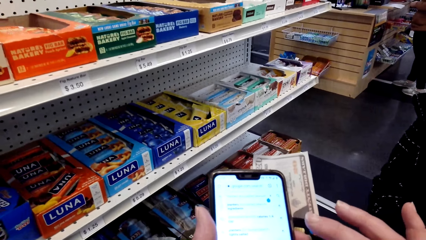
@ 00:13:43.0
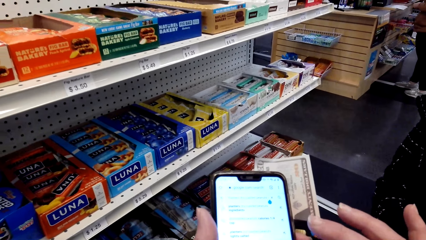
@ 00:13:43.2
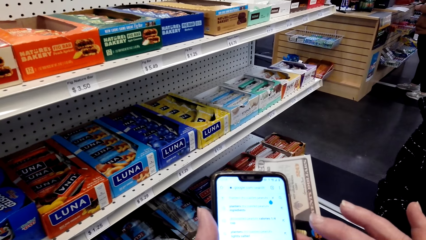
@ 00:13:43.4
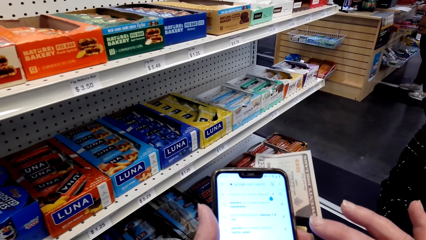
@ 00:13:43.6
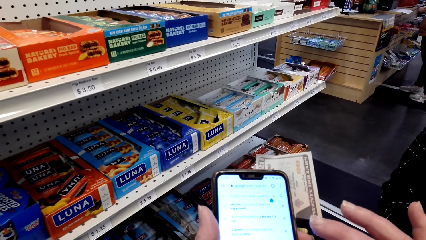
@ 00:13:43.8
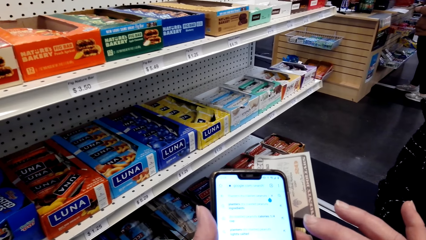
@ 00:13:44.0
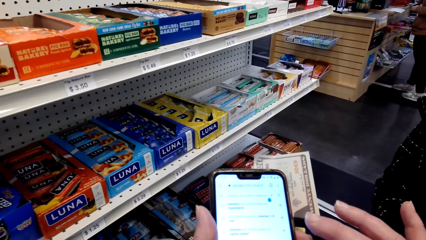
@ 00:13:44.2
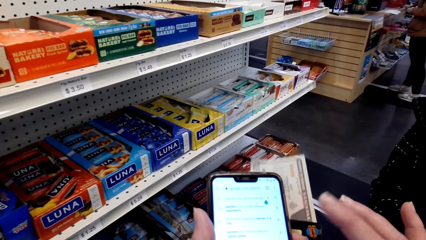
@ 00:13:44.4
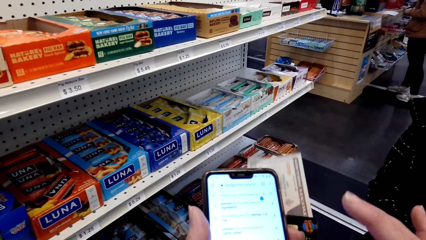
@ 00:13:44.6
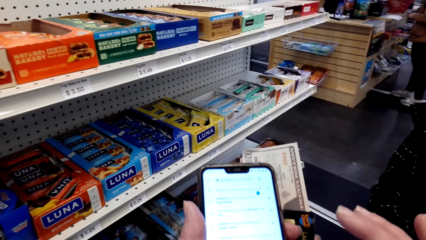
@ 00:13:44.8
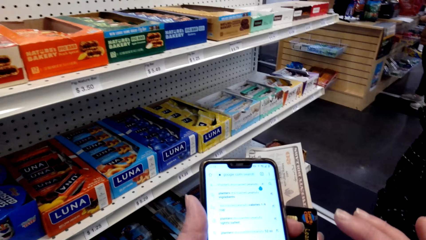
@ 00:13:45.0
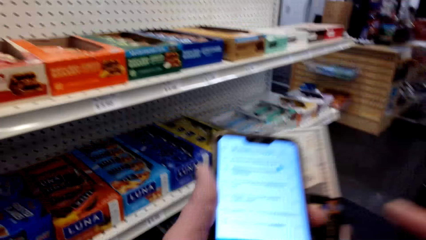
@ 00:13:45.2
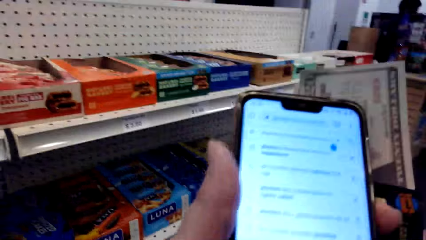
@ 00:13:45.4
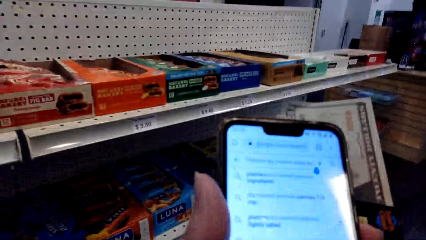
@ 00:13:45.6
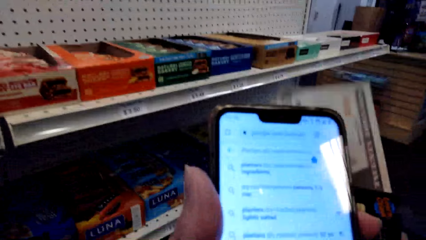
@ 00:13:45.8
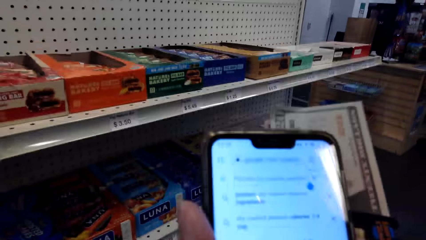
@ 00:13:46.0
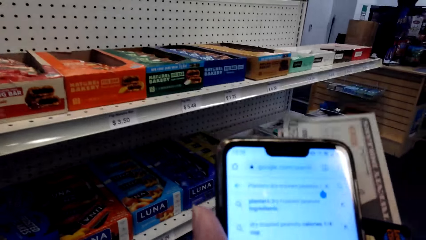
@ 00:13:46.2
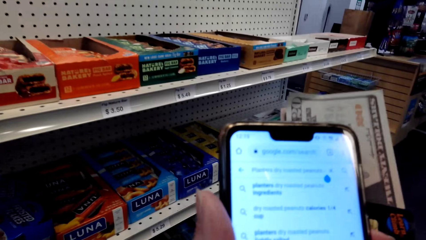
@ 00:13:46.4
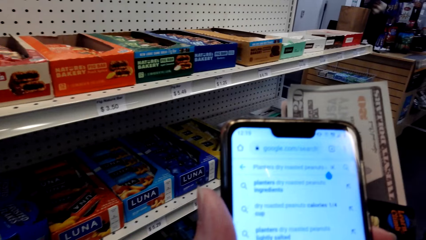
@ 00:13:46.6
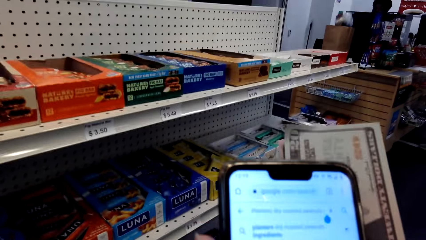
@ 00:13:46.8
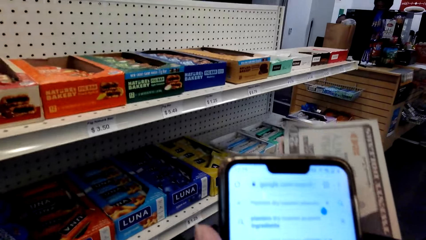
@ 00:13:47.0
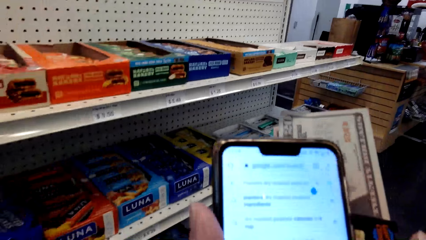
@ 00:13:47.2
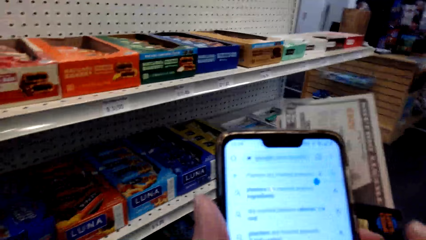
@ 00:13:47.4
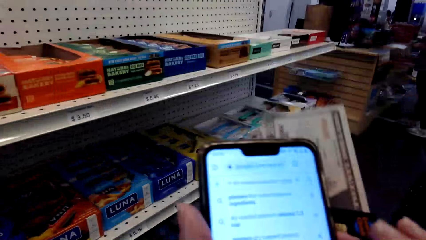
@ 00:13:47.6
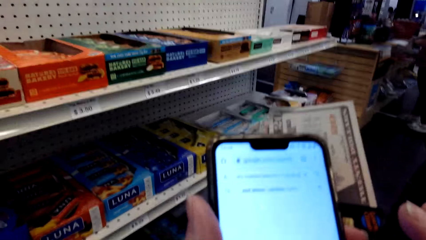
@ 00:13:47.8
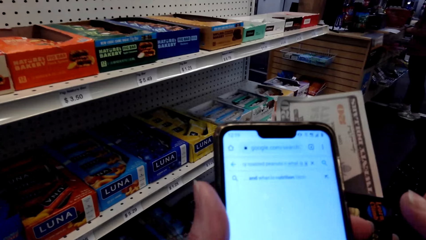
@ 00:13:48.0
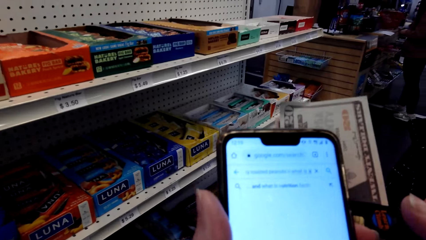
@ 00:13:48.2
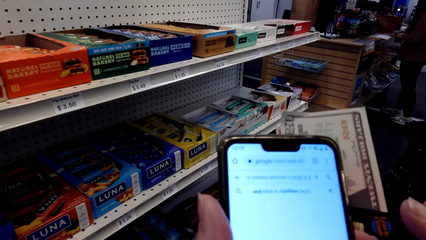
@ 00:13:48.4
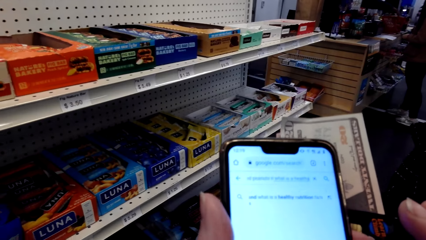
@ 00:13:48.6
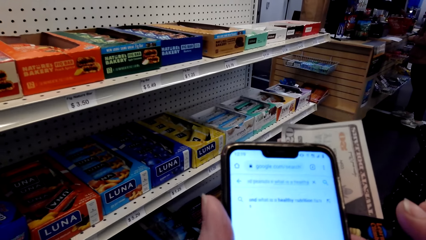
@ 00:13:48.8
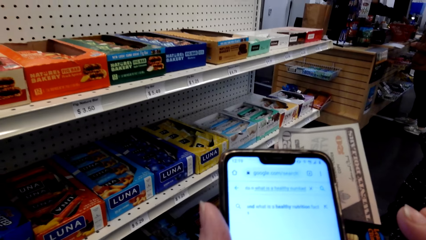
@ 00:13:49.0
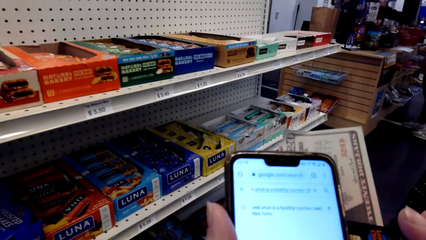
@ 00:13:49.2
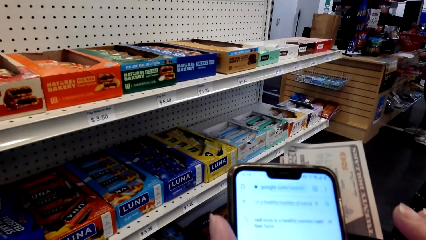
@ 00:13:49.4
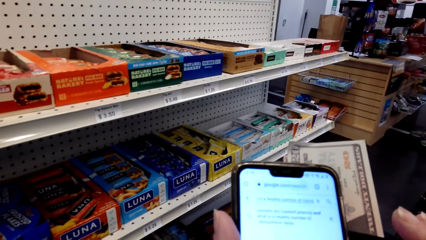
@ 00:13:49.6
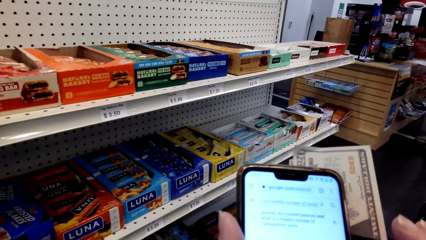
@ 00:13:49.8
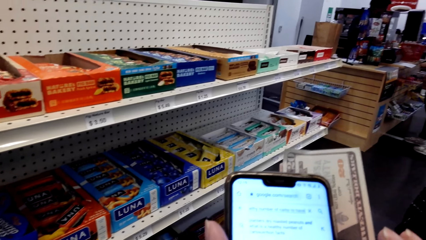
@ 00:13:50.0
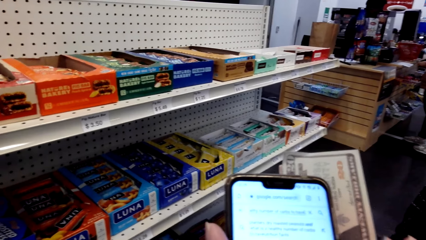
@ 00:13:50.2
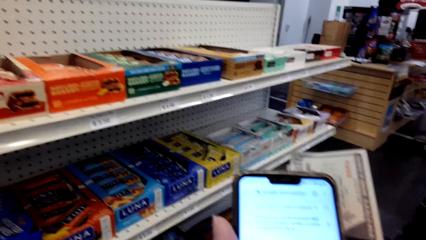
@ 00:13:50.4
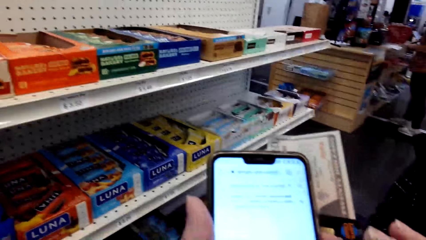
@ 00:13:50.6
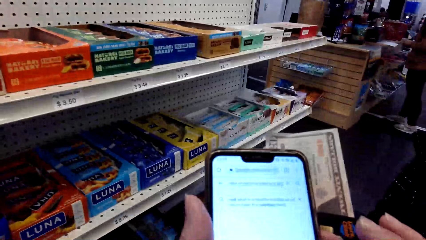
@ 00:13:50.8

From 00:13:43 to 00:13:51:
The camera wearer scrolls the phone. They speak to a woman.

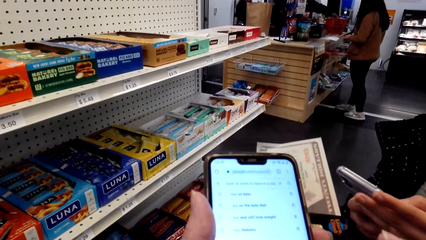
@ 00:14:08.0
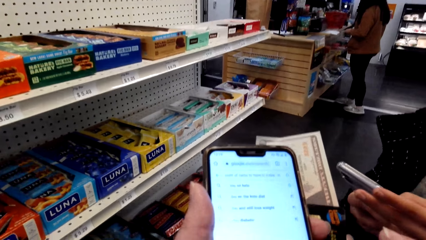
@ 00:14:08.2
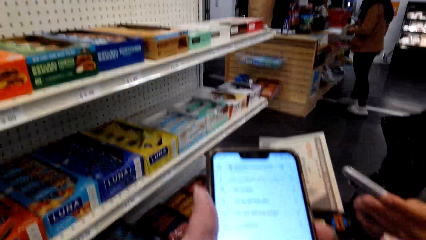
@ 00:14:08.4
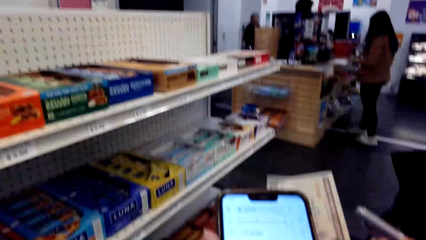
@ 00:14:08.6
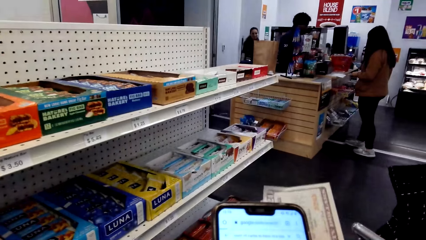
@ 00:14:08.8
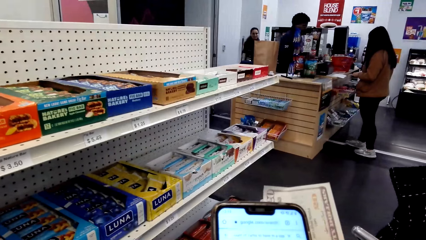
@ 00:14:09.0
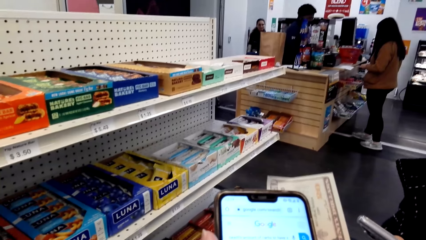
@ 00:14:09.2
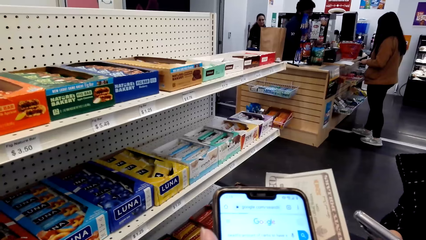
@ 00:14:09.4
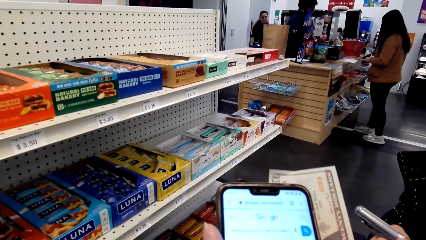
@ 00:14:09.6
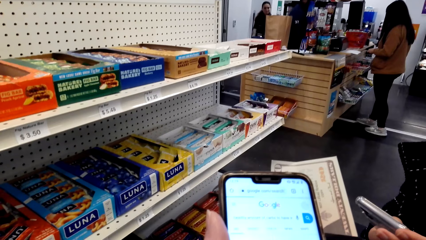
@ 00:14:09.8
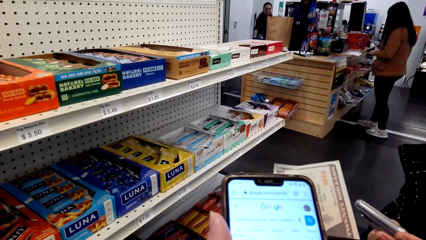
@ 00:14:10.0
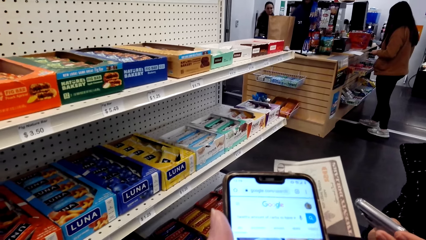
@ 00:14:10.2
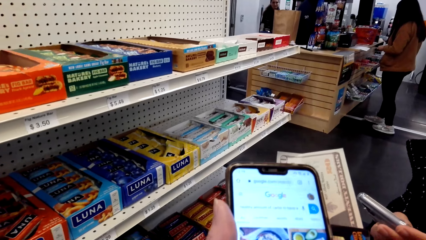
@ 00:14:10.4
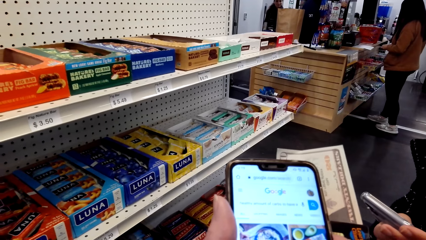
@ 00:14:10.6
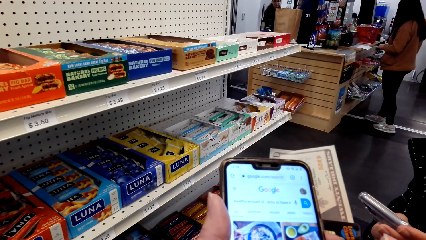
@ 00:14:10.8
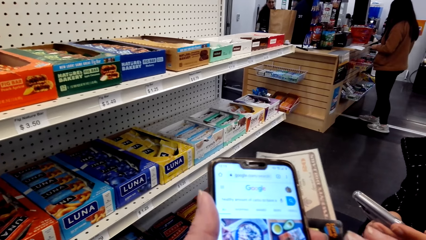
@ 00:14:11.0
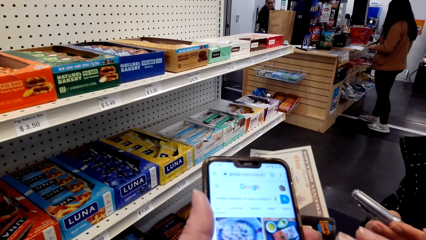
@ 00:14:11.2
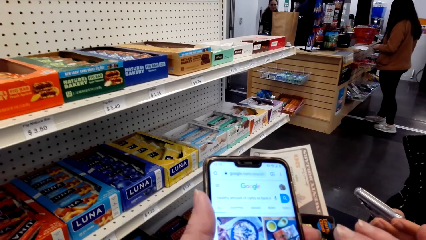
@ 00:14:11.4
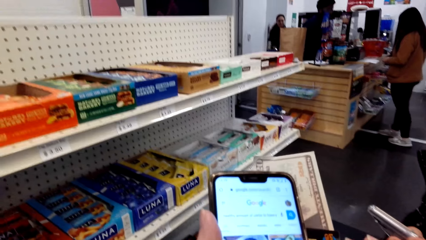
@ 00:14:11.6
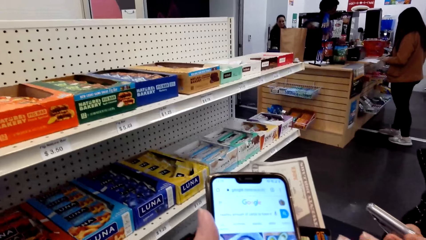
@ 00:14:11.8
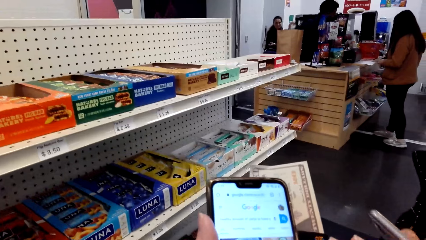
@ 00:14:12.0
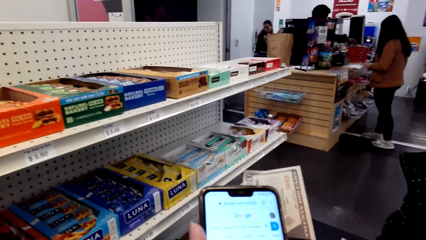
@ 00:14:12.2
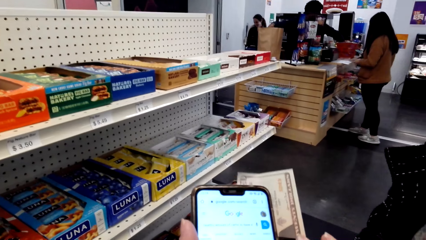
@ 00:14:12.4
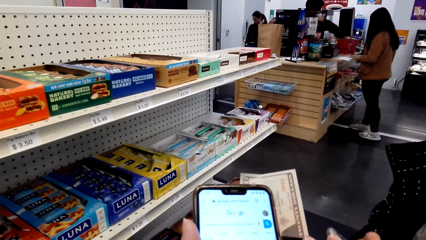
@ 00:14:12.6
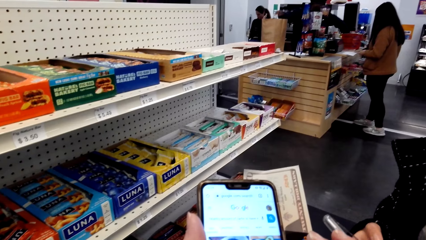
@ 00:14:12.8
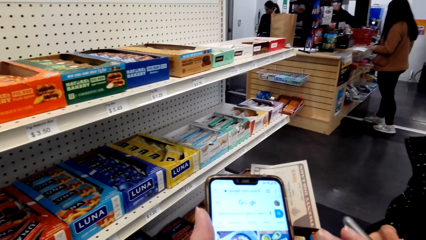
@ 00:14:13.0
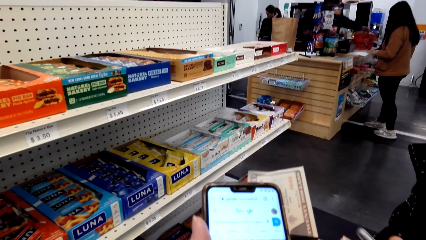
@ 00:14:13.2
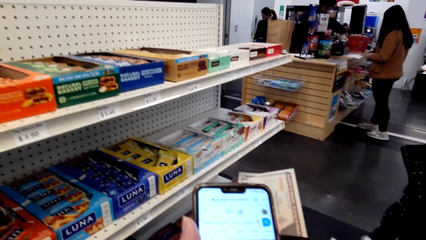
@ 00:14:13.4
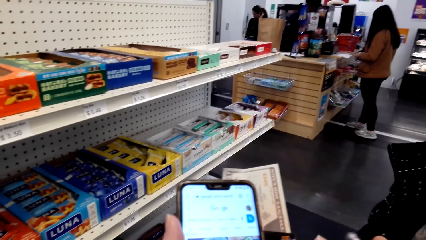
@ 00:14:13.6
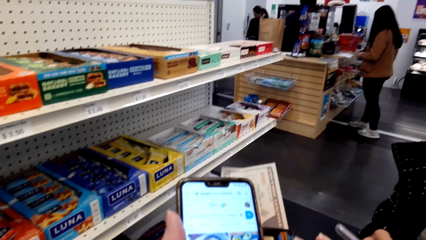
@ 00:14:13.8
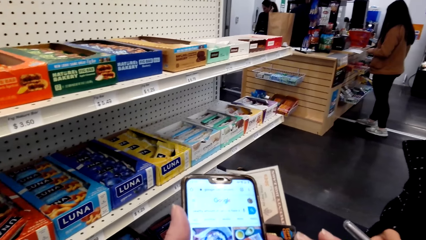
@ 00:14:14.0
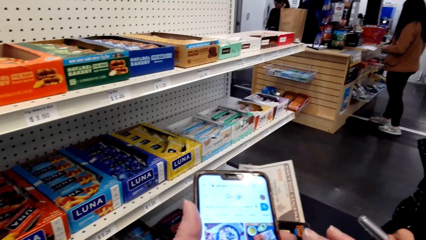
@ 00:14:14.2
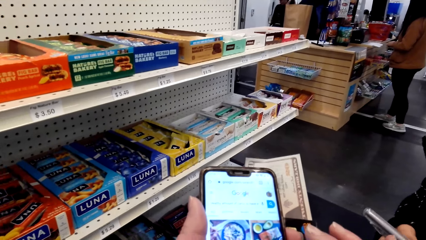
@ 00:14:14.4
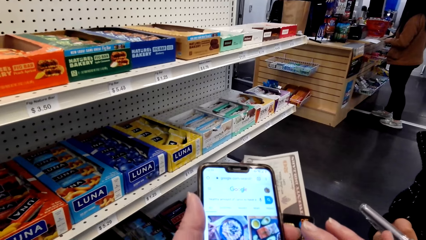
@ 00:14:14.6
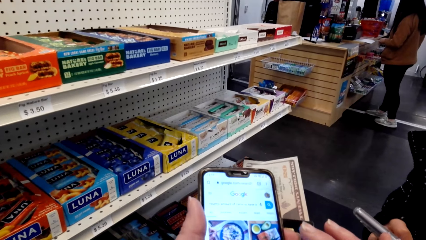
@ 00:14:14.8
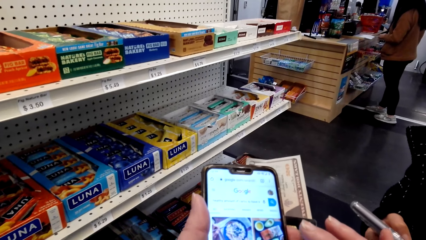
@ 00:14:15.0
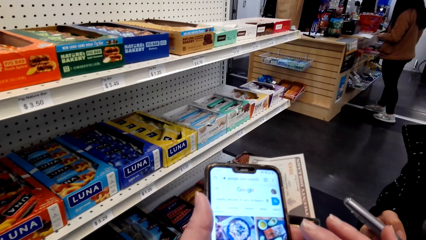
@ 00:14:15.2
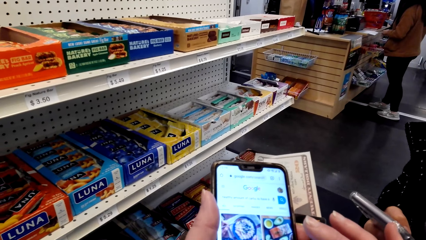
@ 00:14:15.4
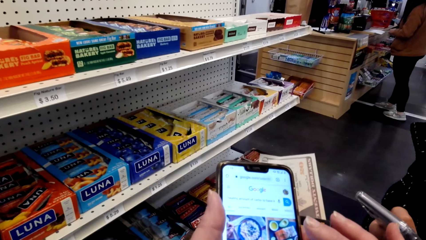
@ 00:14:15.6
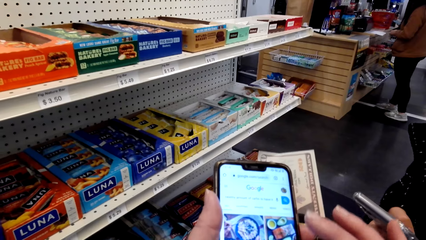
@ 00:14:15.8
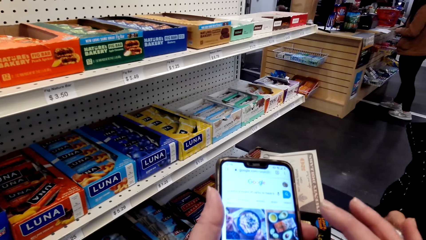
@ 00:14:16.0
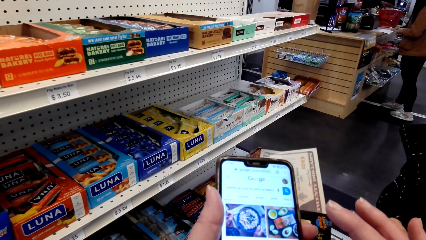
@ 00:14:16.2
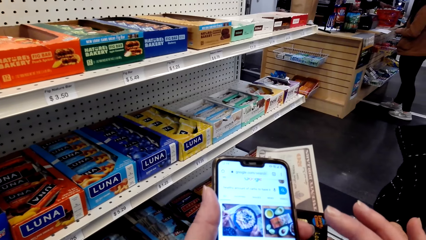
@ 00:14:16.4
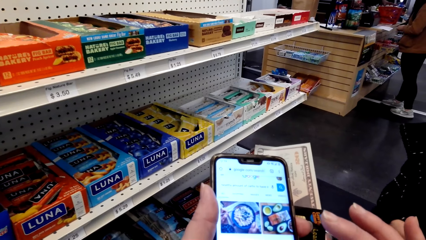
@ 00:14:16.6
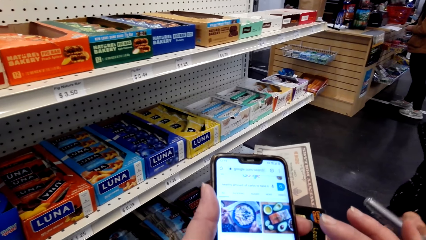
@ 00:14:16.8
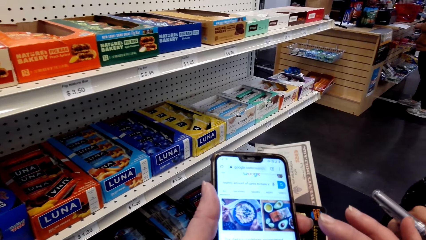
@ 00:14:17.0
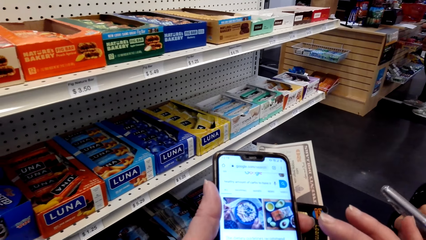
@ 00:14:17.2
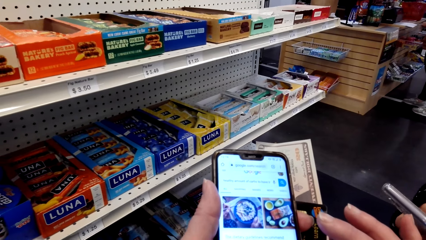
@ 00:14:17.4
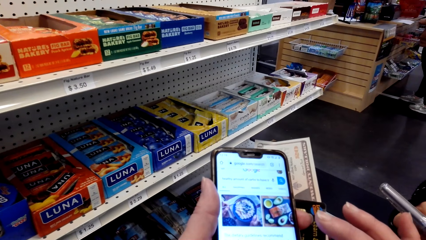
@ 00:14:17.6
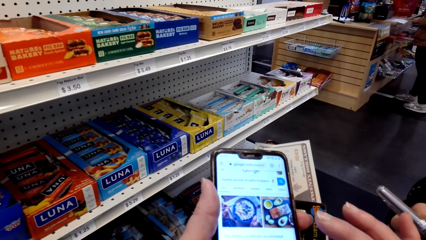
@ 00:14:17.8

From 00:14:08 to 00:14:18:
A woman speaks to the camera wearer. The camera wearer speaks to the woman. They scroll the phone and speak to the woman.
